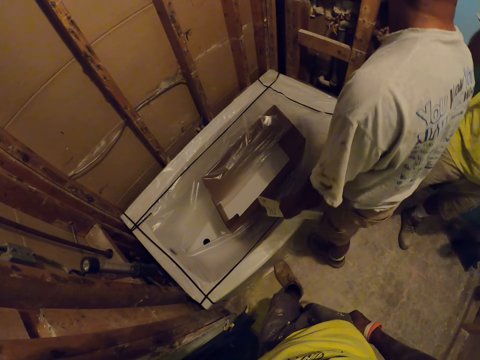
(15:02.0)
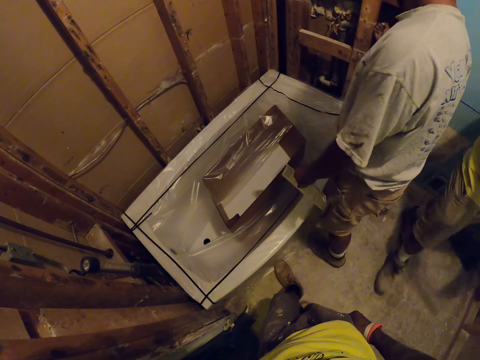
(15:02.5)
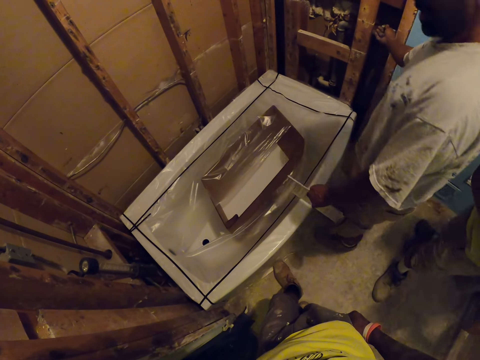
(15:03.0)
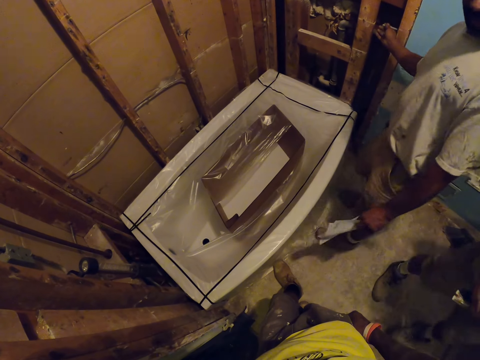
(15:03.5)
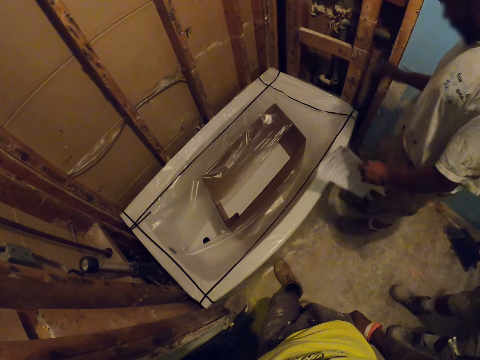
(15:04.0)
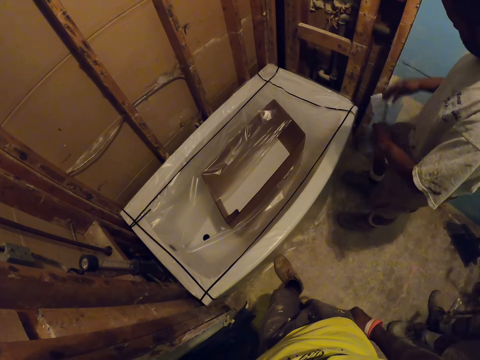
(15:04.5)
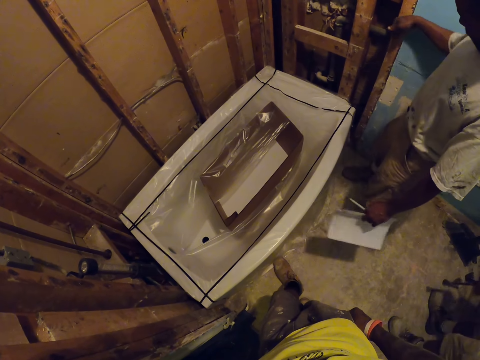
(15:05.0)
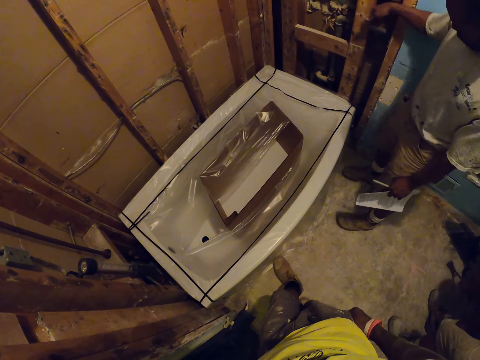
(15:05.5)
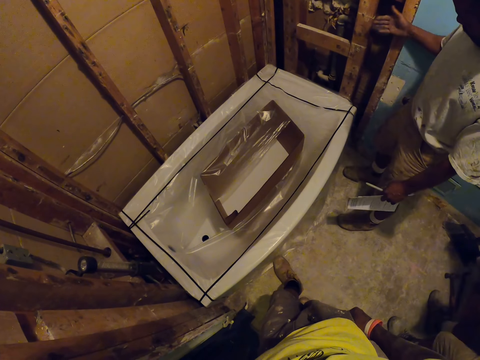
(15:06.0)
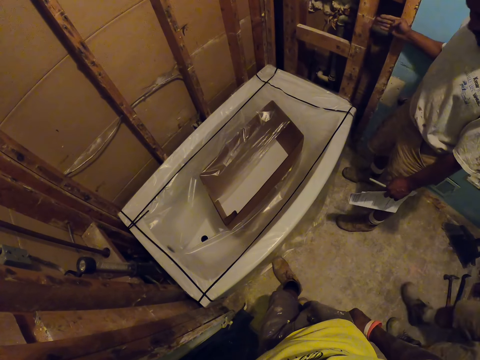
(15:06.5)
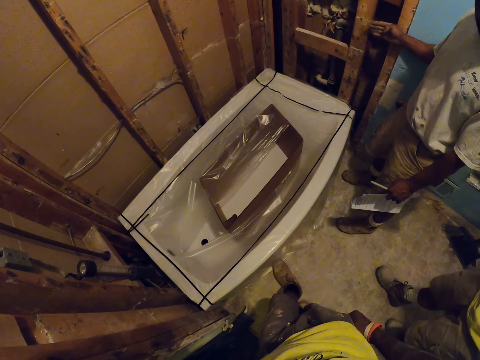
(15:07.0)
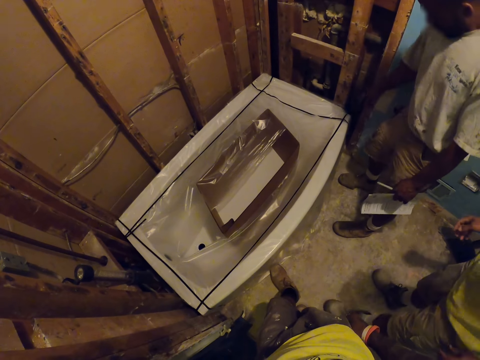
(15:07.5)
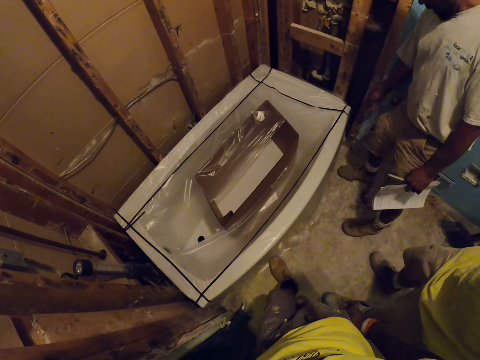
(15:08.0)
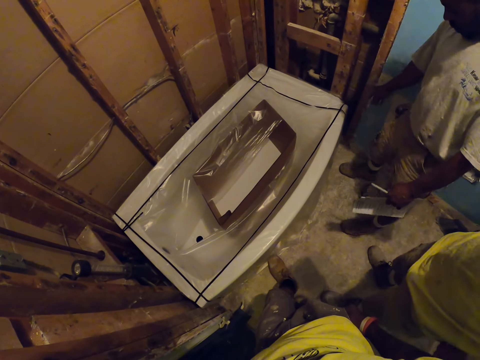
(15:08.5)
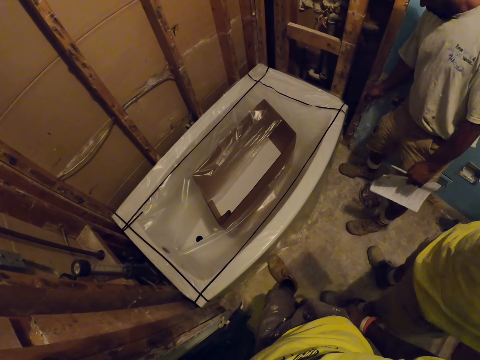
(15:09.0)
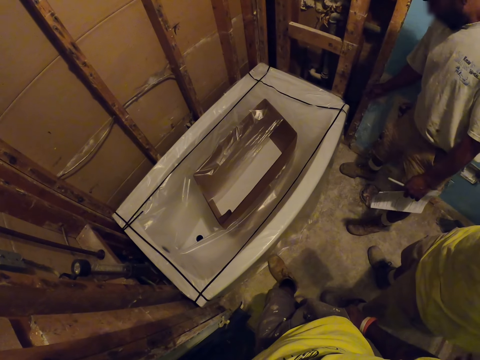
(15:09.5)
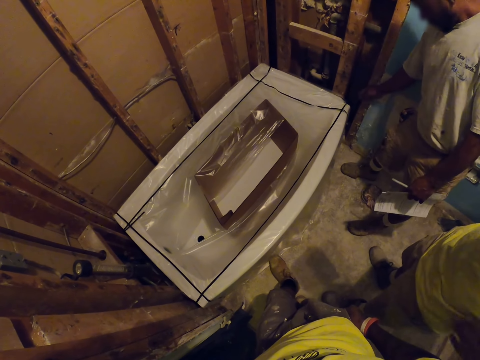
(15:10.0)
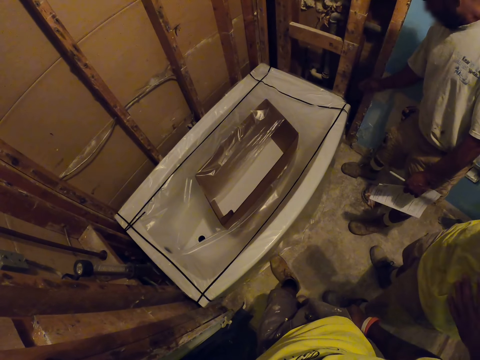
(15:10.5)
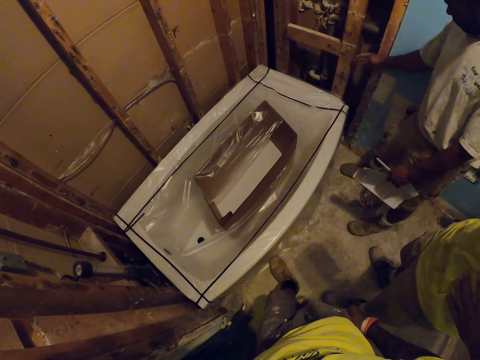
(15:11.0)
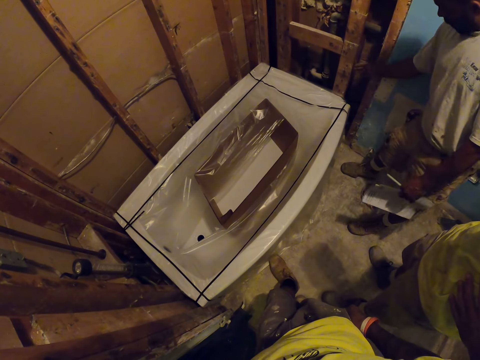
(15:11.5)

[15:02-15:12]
A man touches the wall. Another man walks around. The first man gestures on the wall.

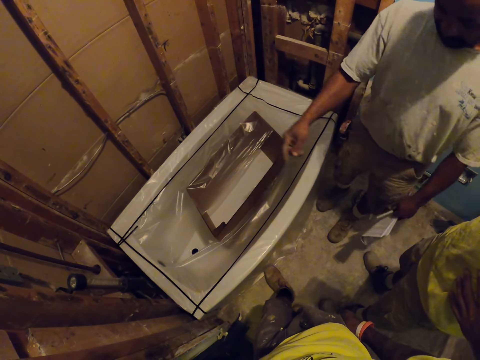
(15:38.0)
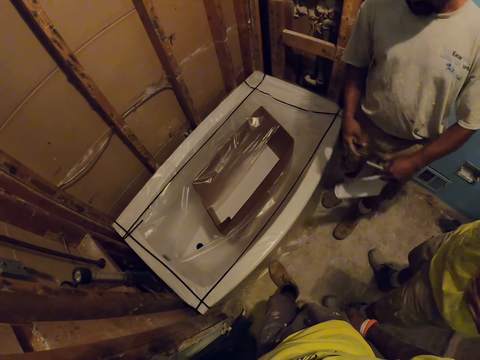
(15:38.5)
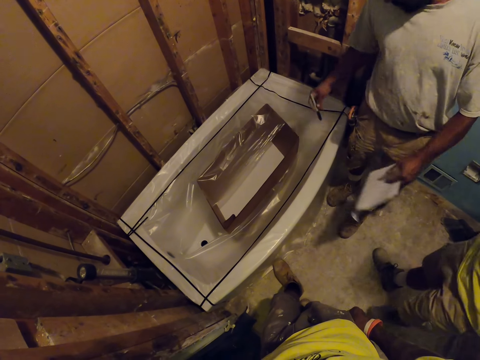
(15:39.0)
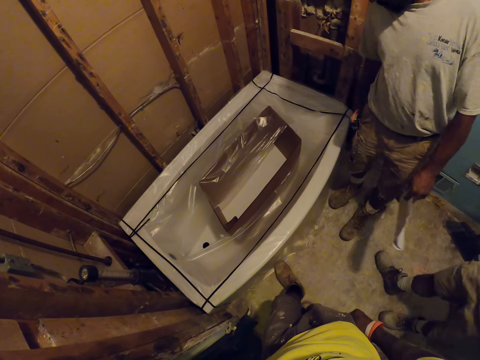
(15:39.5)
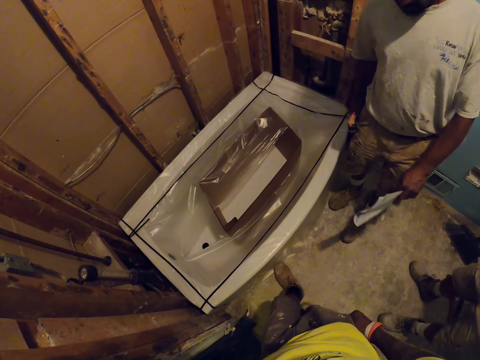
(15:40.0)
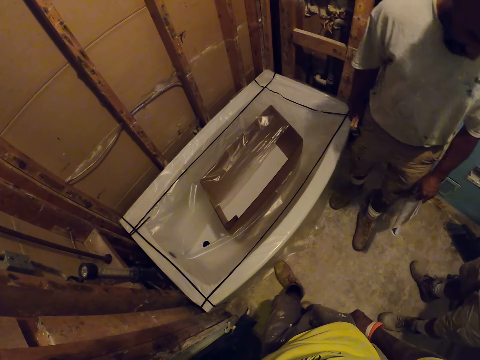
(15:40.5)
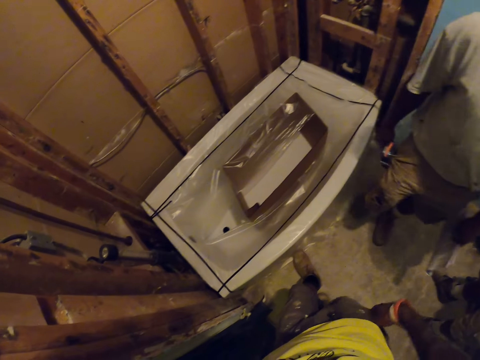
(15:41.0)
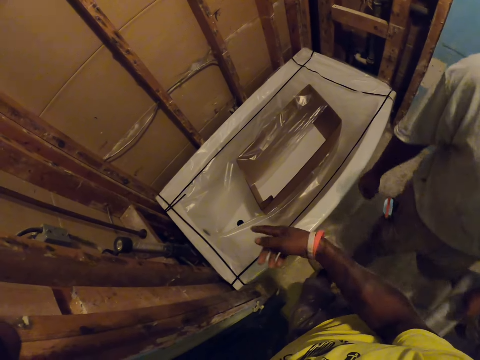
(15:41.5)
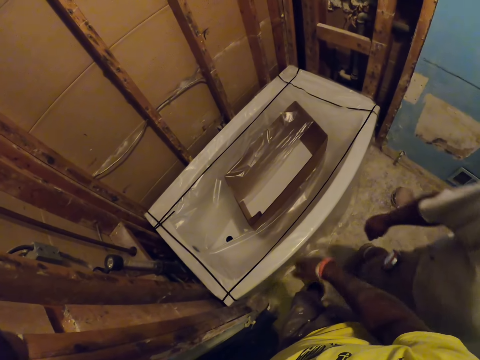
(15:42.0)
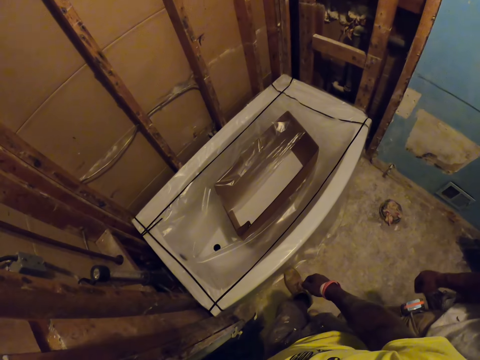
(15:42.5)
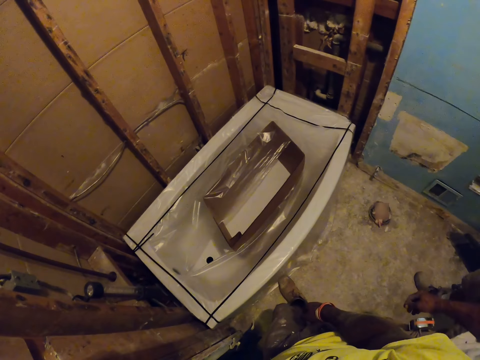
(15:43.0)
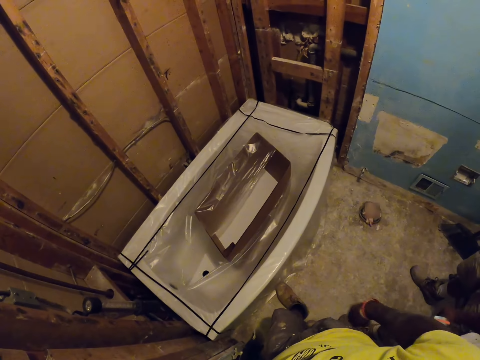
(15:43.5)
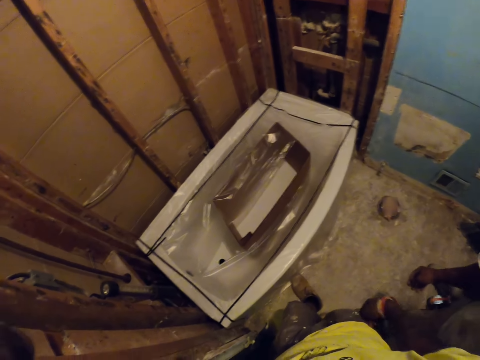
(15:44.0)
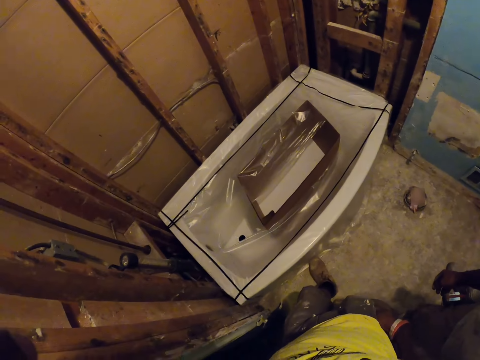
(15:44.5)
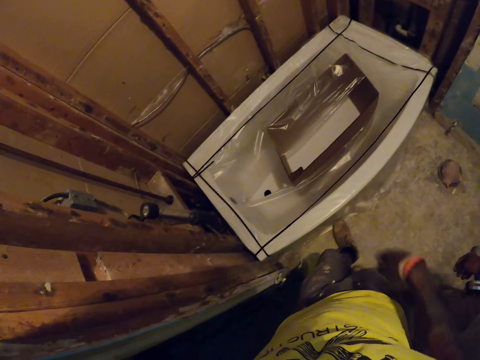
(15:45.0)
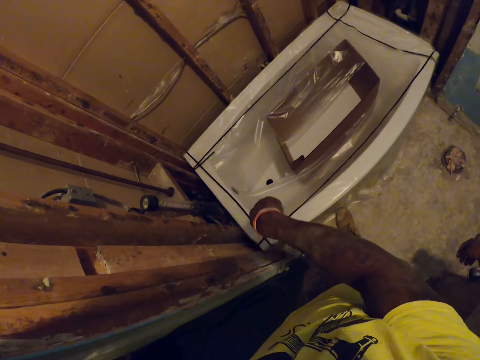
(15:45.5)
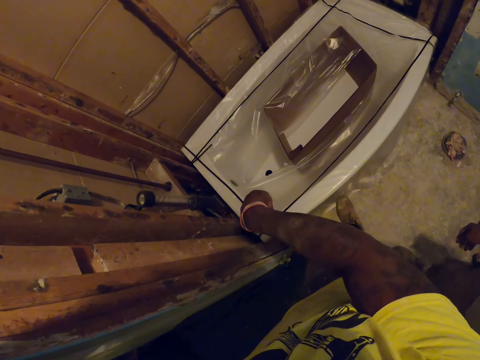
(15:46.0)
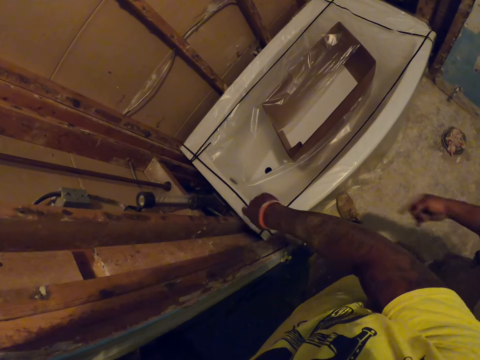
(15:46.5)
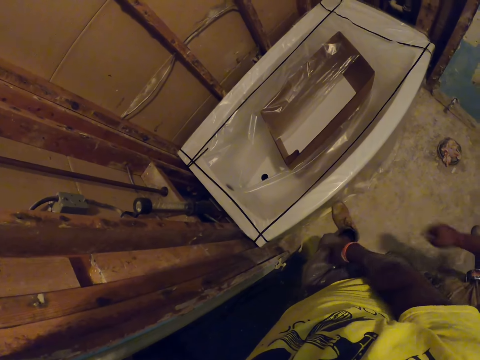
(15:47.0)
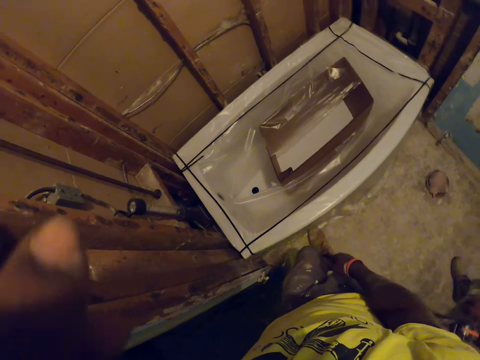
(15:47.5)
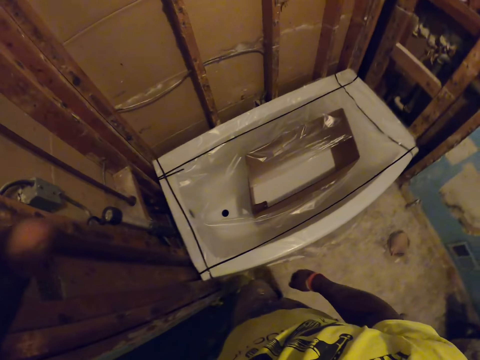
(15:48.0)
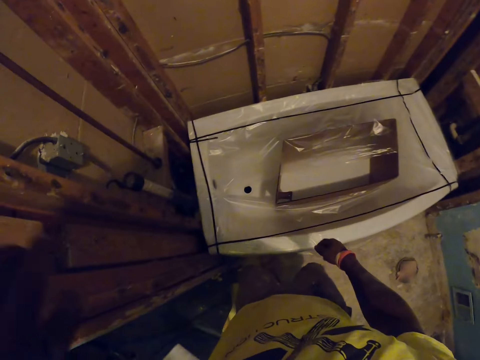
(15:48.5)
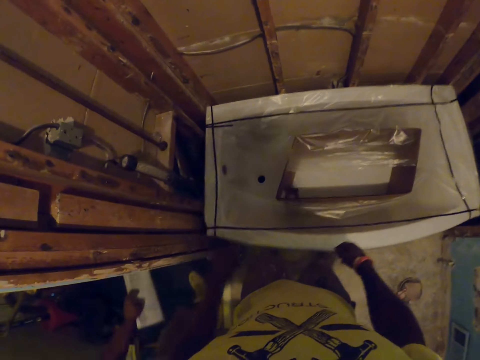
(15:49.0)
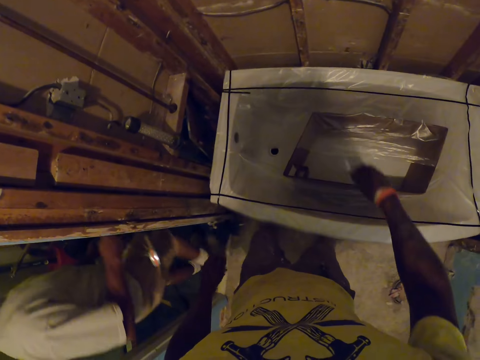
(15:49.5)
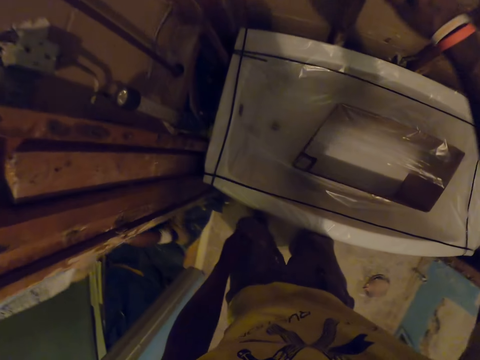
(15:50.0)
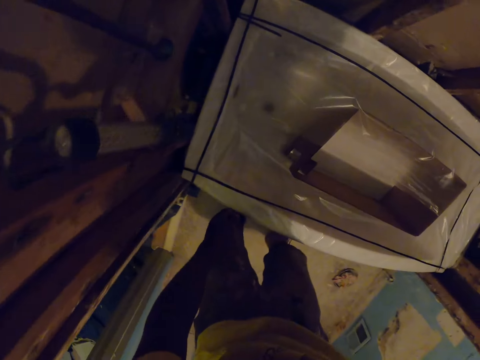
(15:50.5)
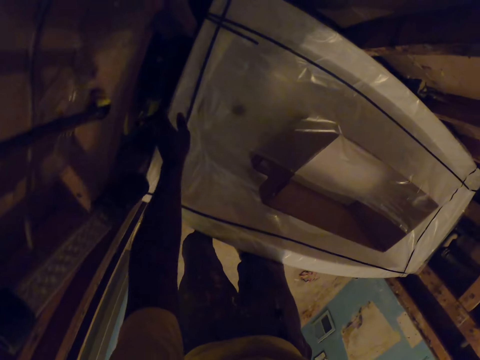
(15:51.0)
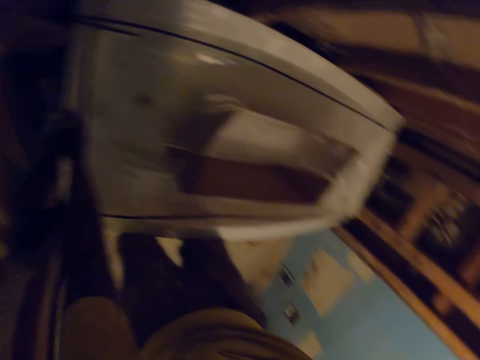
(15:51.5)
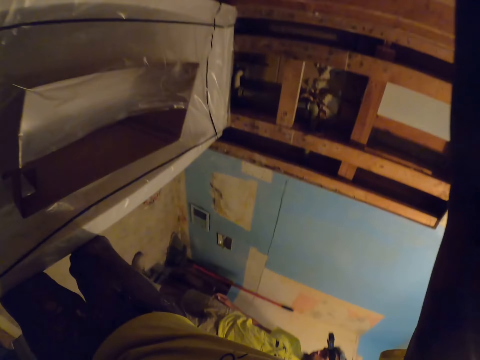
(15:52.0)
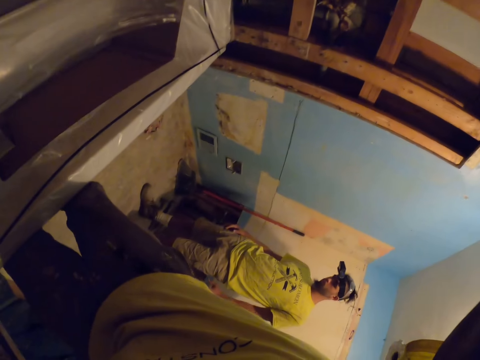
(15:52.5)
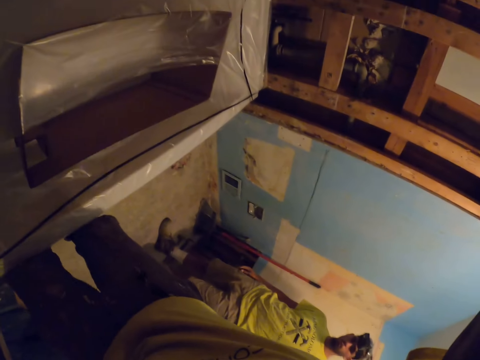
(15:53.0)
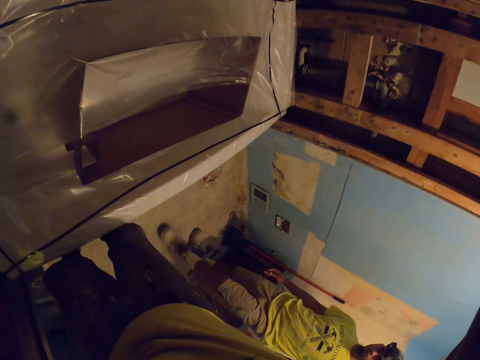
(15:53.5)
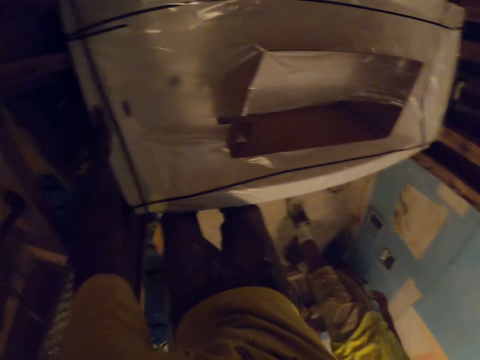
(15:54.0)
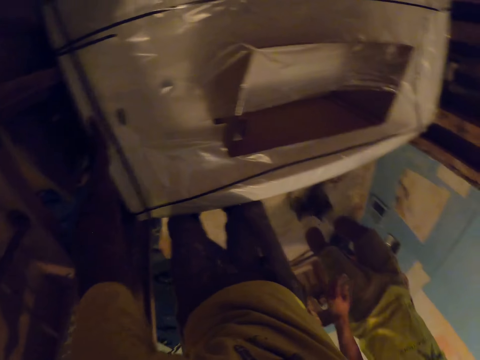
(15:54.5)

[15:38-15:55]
A man puts the pen in the pocket. The camera wearer raises his right hand. The man walks away. The camera wearer drops his right hand. He raises his right hand. He gestures on the bathtub. He drops his right hand. He drops his left hand. He raises his right hand. The man walks out. The camera wearer holds the sink with his left hand.
